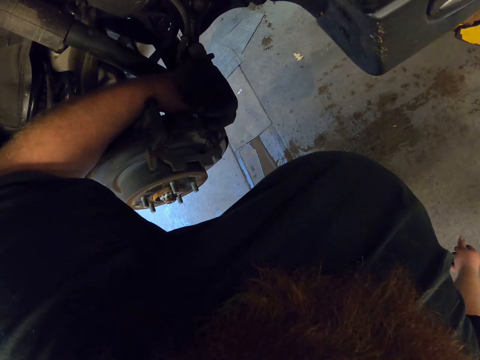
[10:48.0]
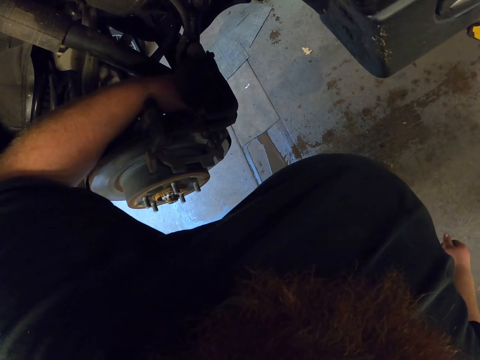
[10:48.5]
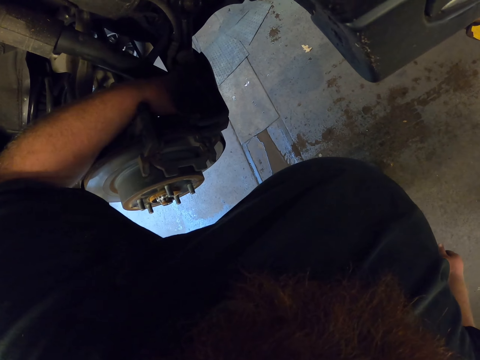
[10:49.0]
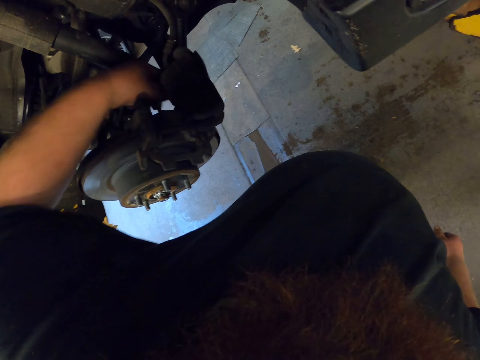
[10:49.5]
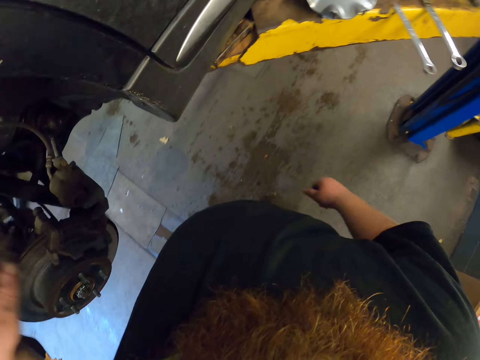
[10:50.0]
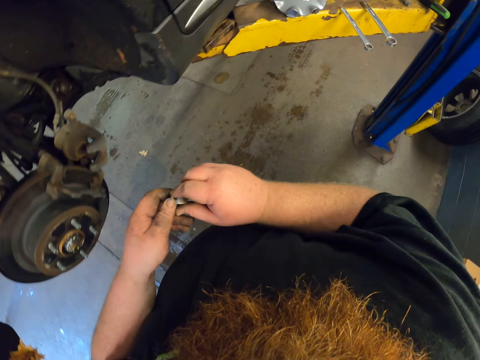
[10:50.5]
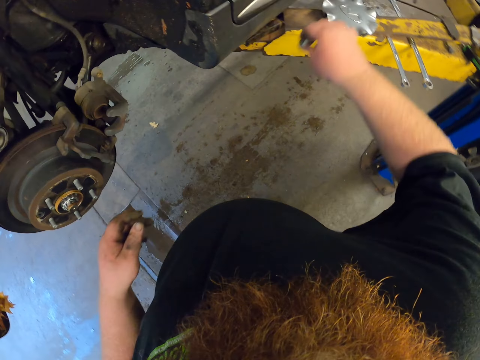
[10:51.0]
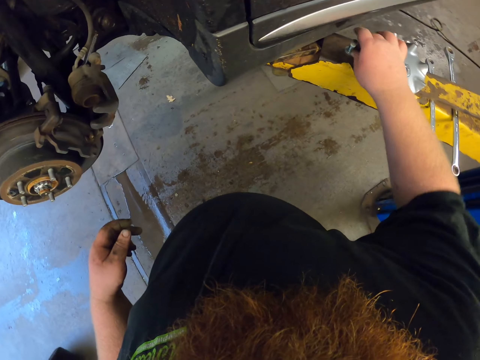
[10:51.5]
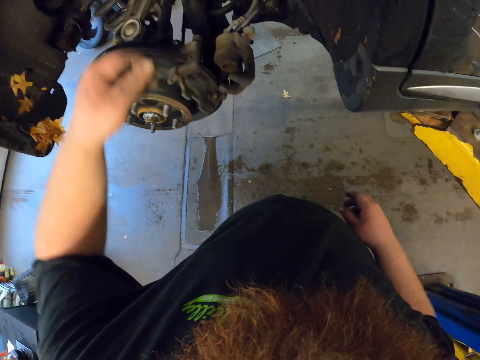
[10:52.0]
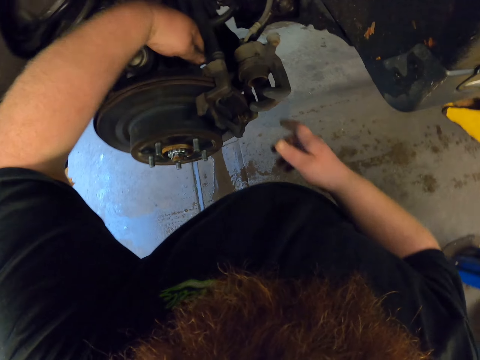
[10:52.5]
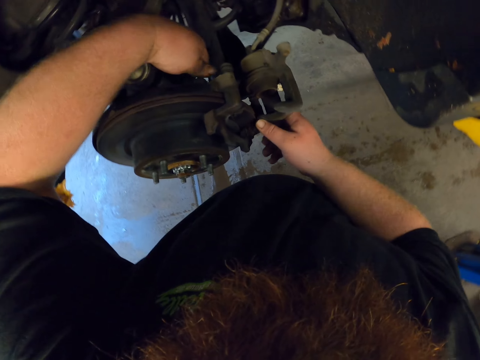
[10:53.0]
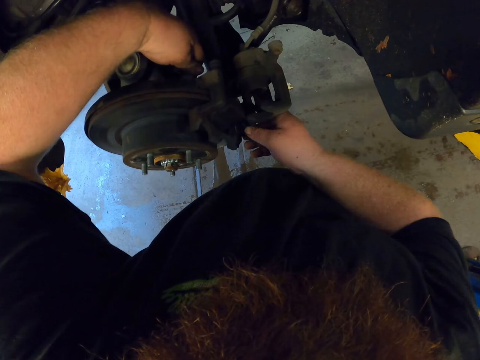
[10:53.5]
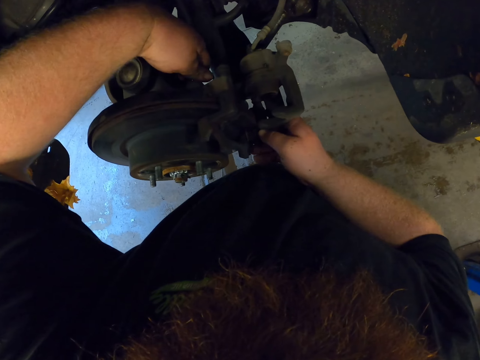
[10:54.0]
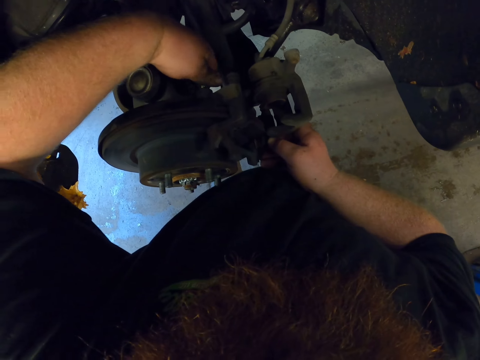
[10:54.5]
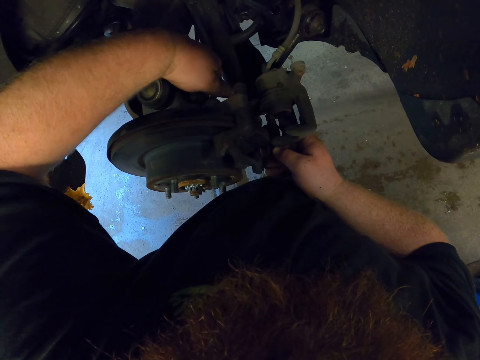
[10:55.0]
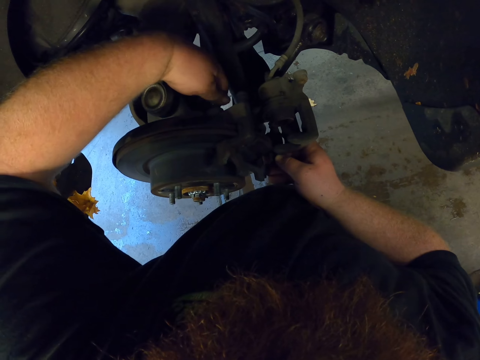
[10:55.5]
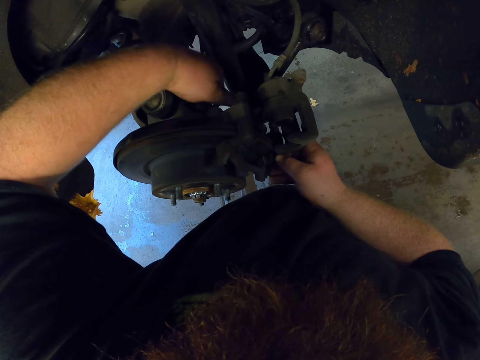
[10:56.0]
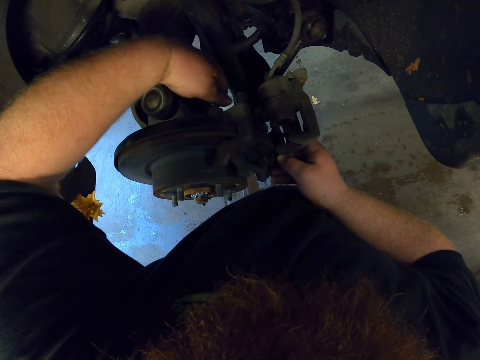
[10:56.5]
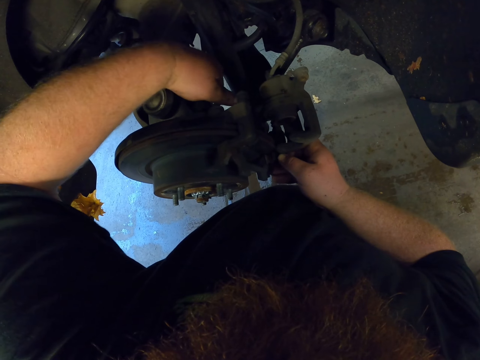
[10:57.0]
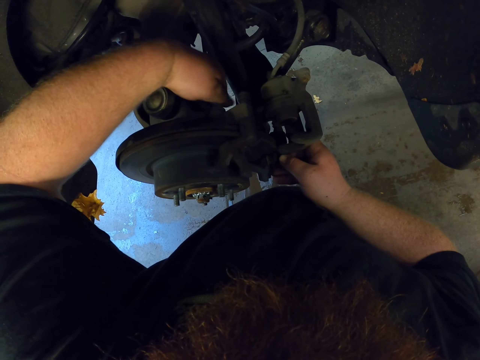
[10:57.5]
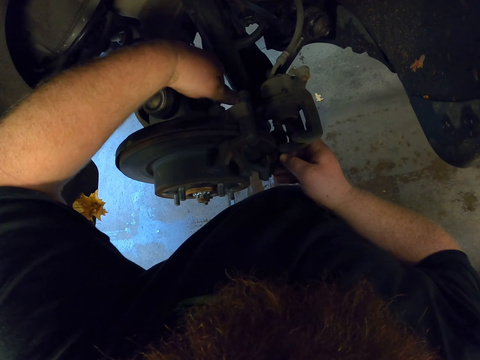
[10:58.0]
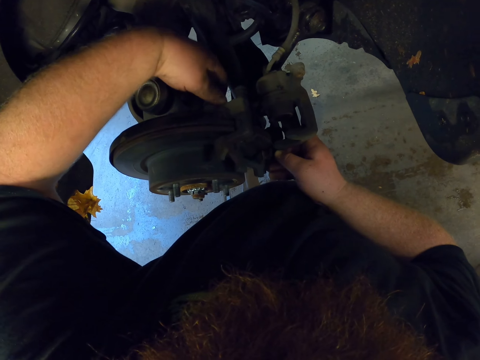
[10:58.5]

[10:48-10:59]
The camera wearer places the double ended ring spanner on the metal. He opens the nut with the hand. He holds the nut in his hand and puts the nut on the truck. He loosens the screw with his hand. He opens the nut with the hand again.

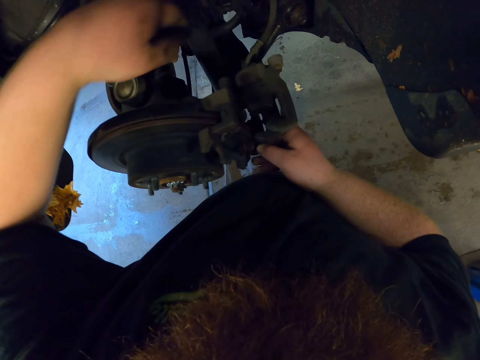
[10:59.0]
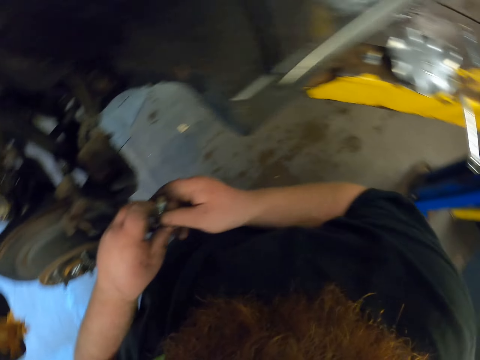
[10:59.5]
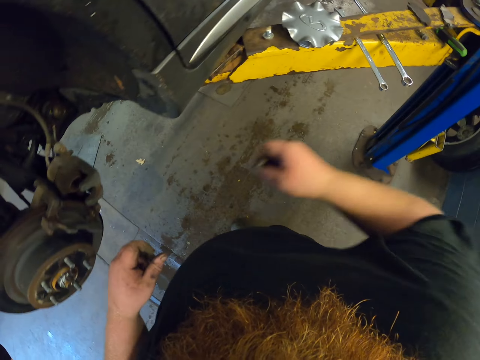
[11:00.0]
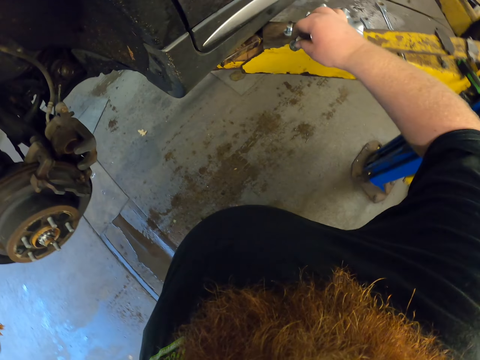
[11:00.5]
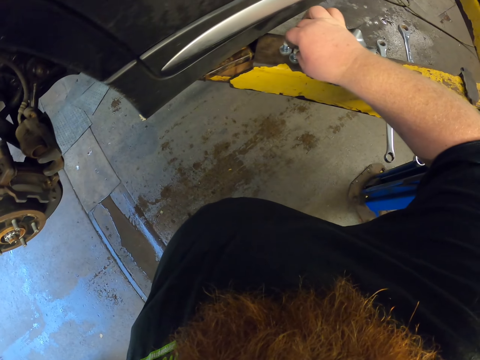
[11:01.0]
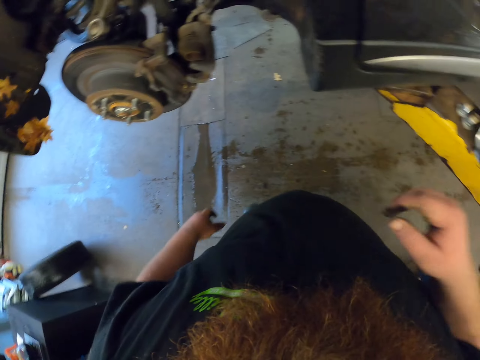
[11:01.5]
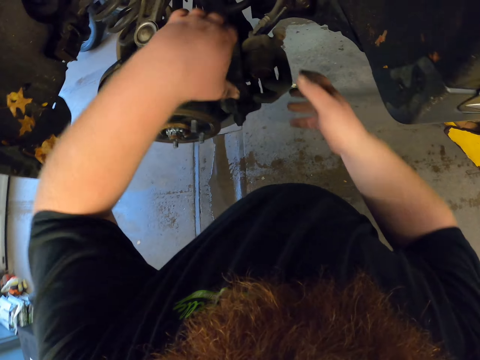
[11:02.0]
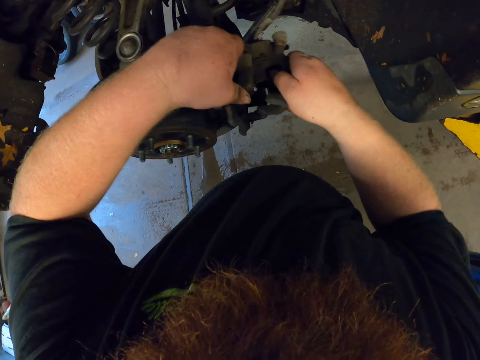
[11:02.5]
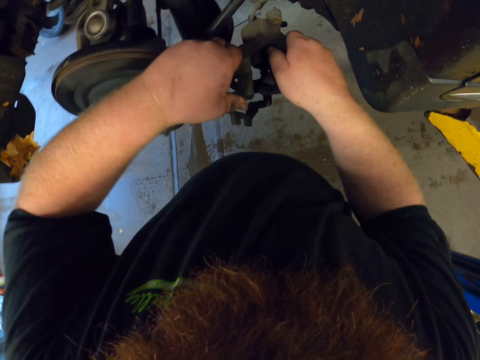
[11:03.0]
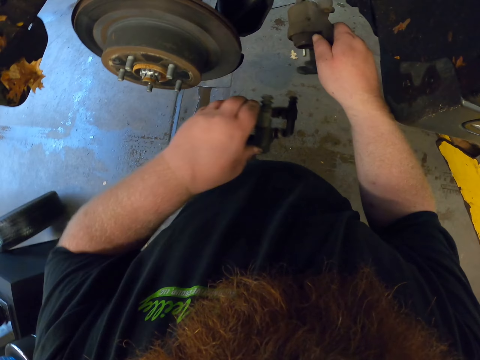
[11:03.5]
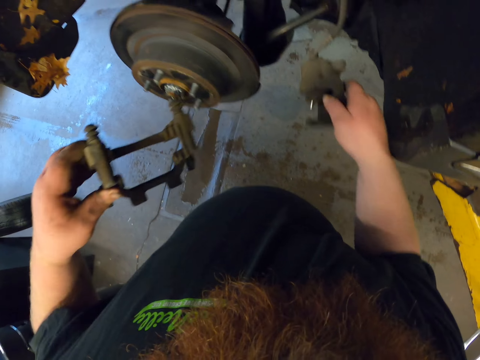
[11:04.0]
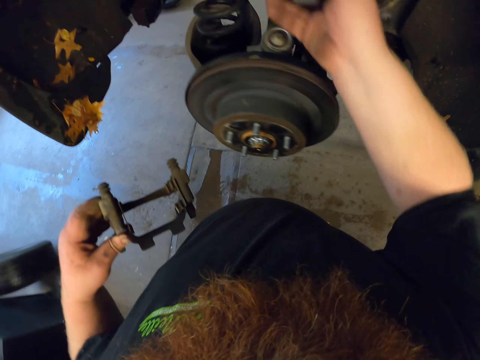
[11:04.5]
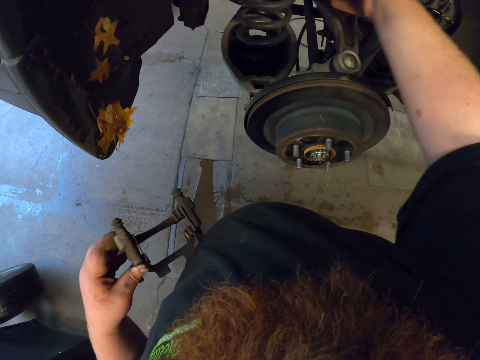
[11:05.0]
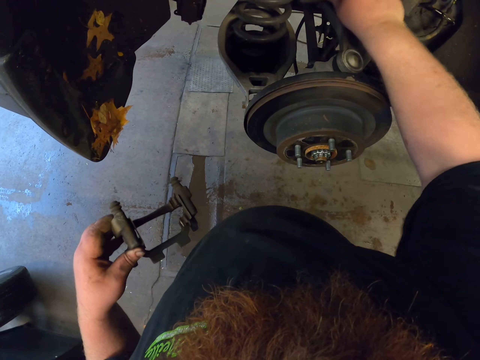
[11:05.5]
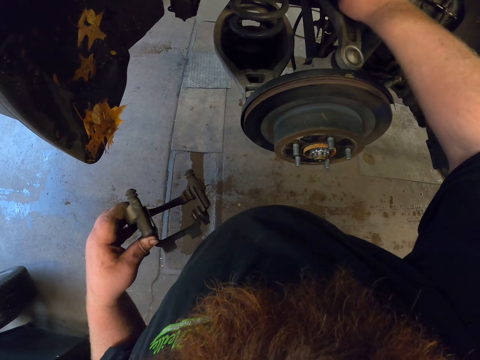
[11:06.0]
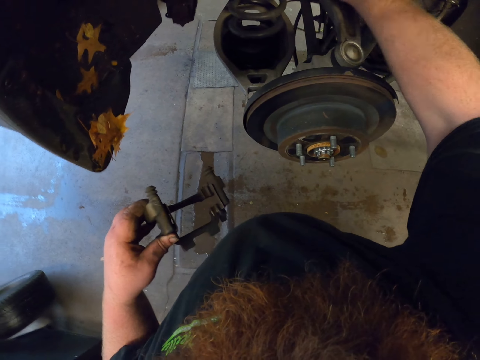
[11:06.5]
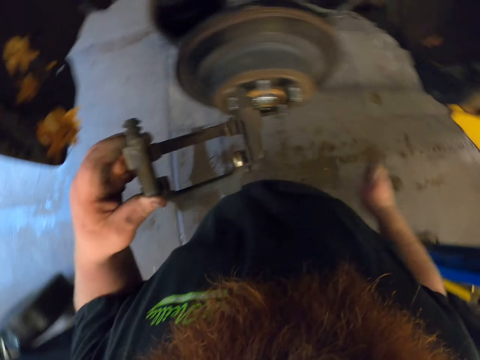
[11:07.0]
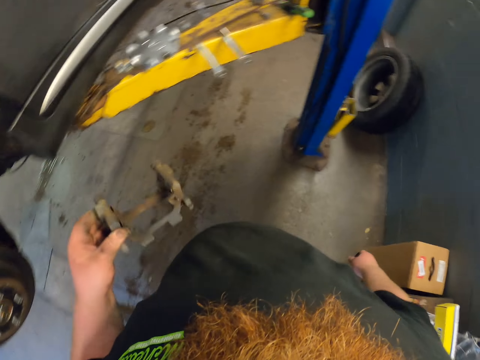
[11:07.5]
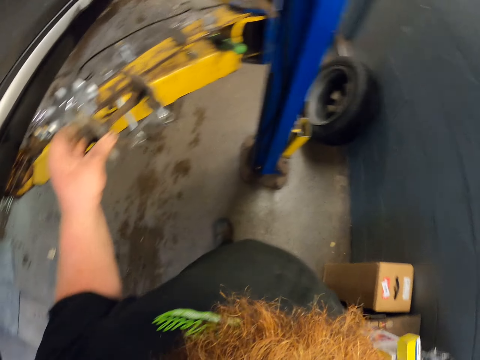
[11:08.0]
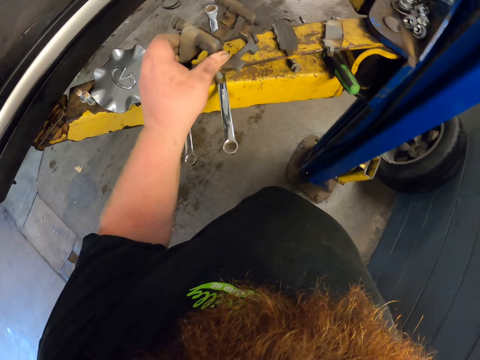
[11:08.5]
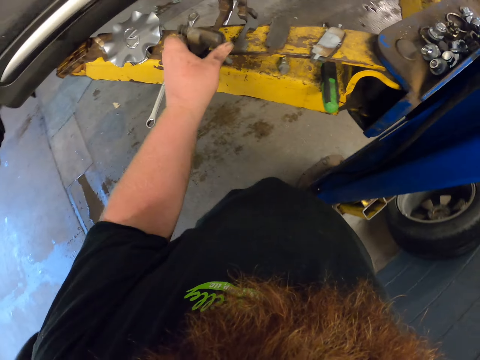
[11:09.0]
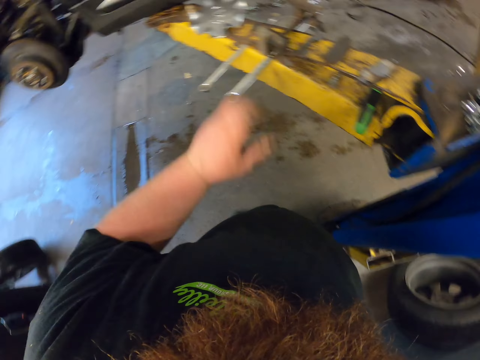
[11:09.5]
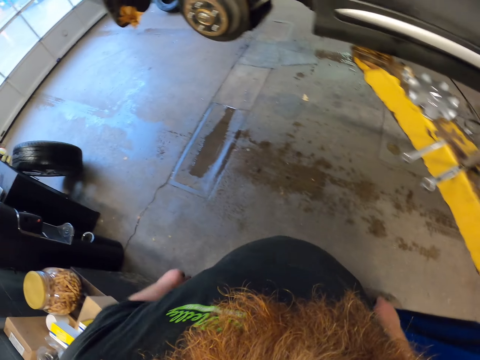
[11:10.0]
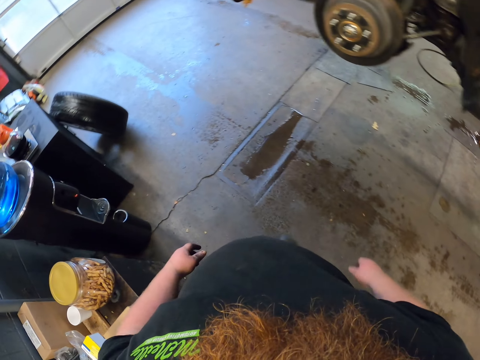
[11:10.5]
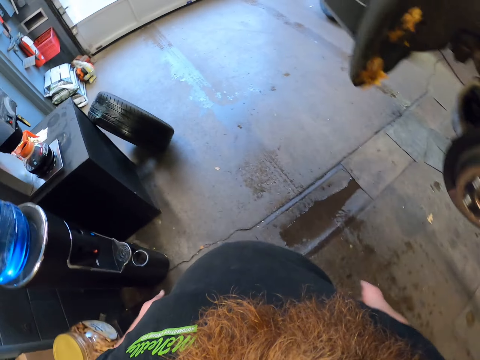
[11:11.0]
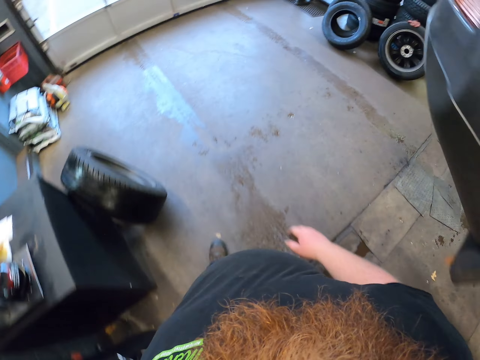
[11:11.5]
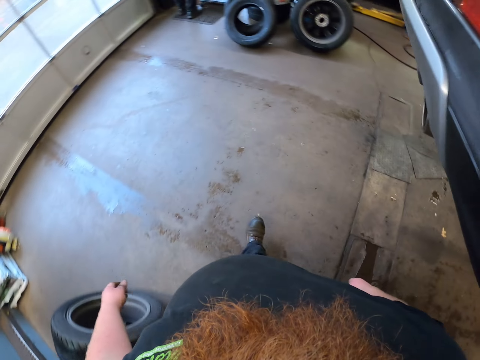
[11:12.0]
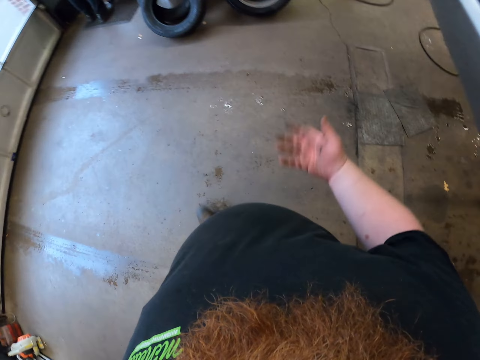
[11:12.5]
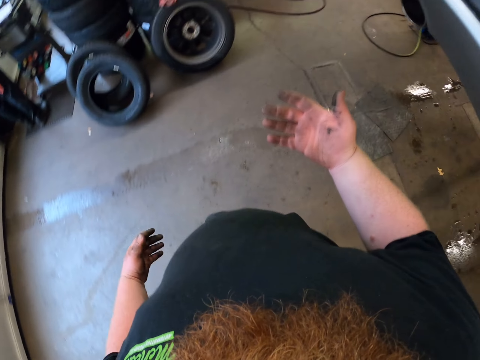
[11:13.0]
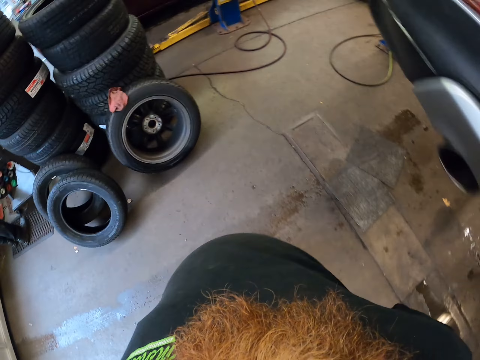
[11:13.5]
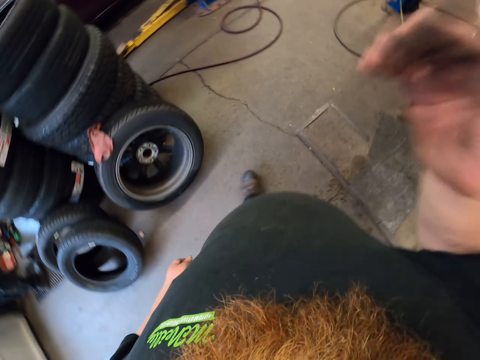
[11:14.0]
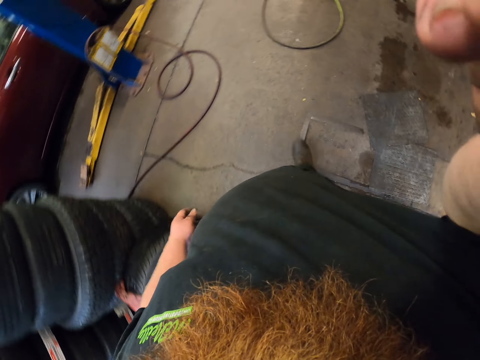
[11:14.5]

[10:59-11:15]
The camera wearer removes the nut. He holds the screw in his hands and puts the screw on the truck. He removes something from the truck. He puts something on the truck. He puts something on the truck again. He walks around the garage. He looks at his hand, wipes his hands on his trousers and adjusts the camera.
